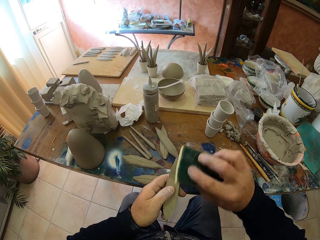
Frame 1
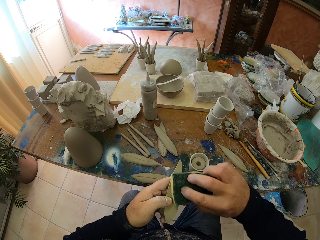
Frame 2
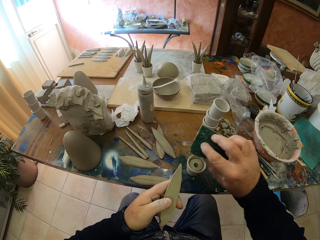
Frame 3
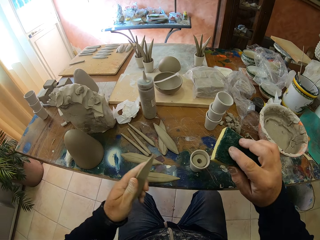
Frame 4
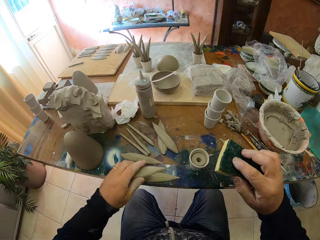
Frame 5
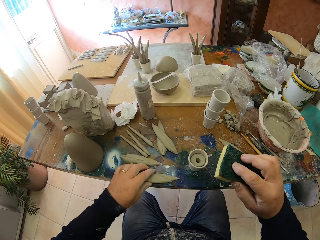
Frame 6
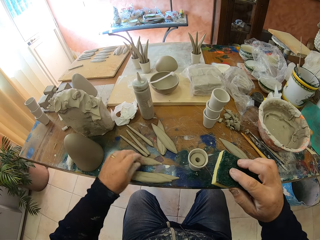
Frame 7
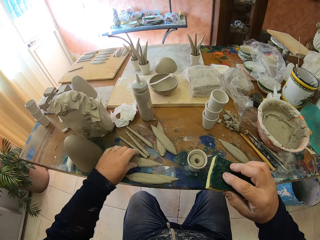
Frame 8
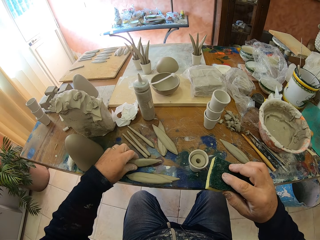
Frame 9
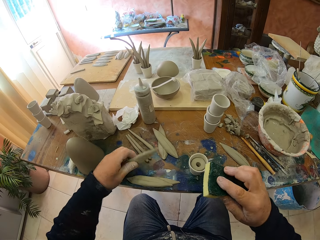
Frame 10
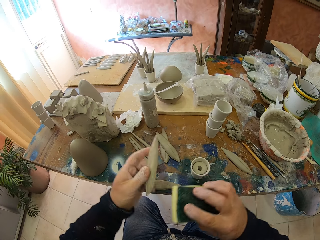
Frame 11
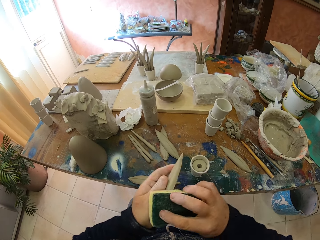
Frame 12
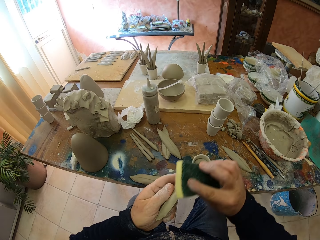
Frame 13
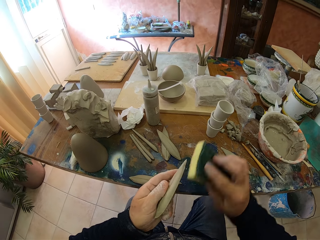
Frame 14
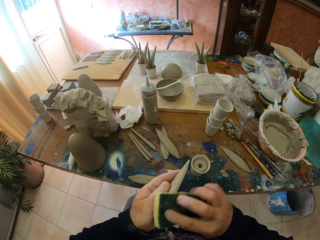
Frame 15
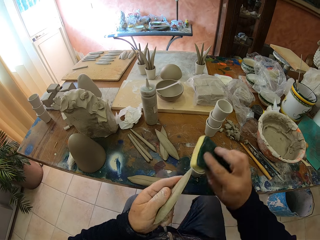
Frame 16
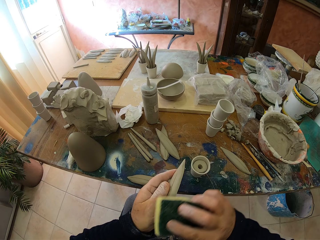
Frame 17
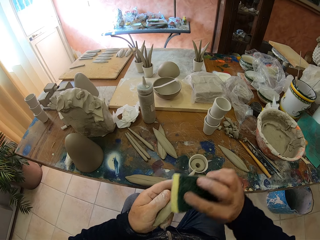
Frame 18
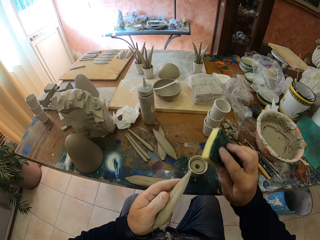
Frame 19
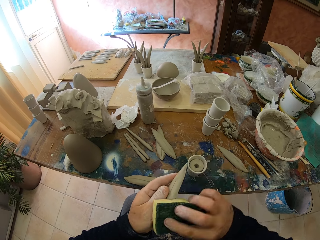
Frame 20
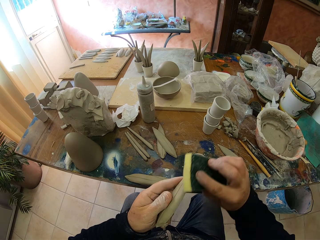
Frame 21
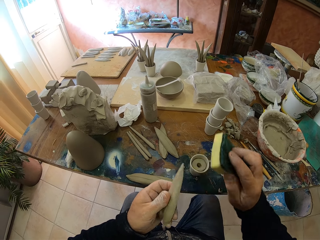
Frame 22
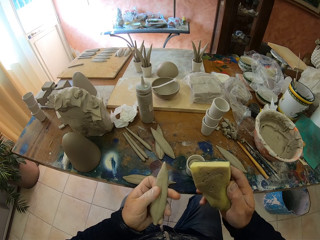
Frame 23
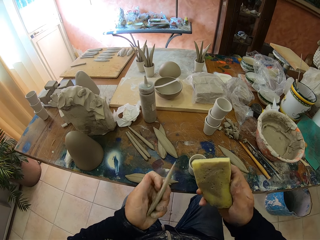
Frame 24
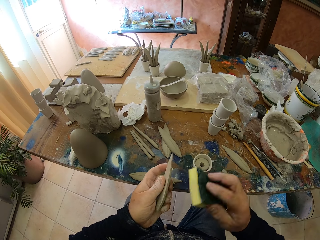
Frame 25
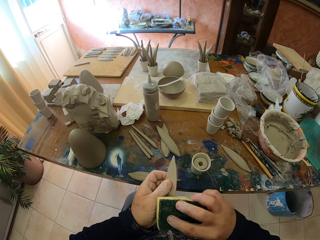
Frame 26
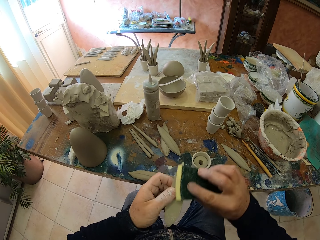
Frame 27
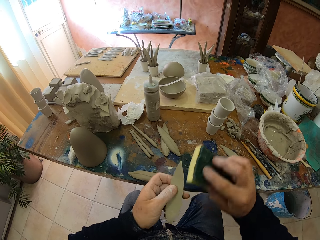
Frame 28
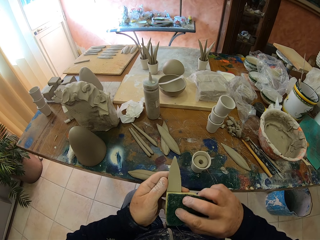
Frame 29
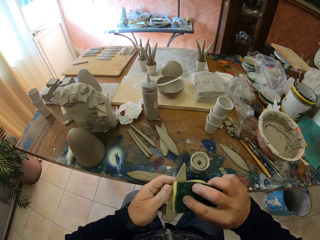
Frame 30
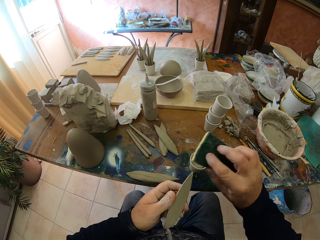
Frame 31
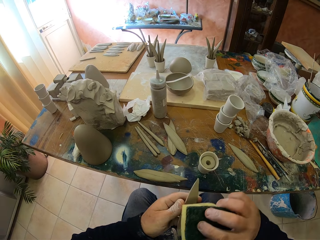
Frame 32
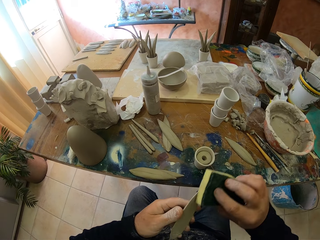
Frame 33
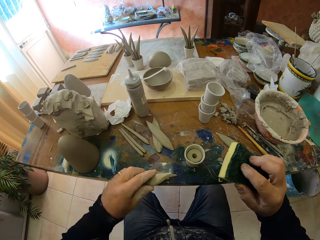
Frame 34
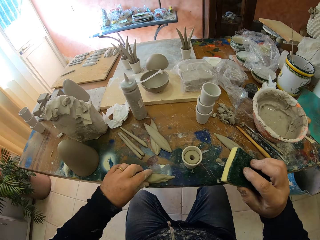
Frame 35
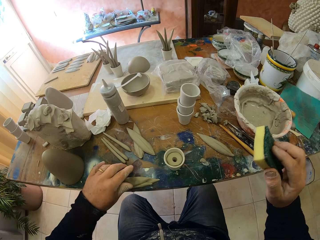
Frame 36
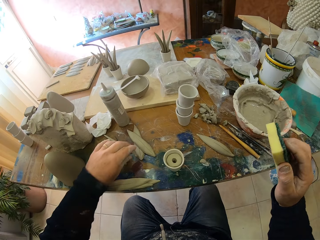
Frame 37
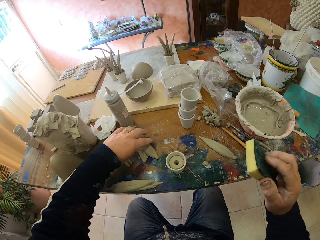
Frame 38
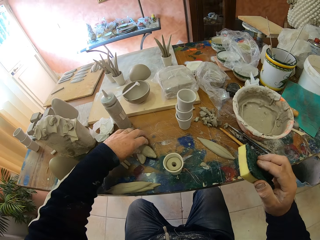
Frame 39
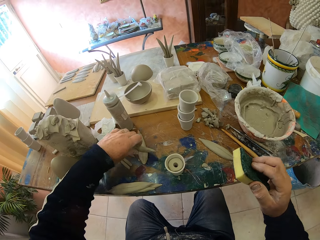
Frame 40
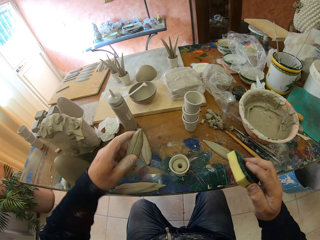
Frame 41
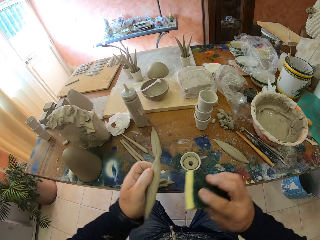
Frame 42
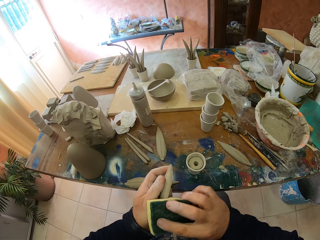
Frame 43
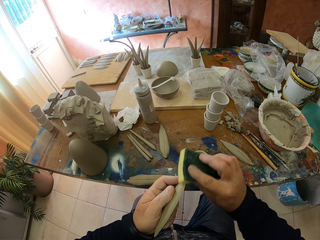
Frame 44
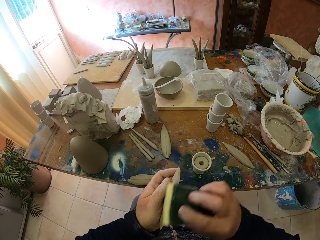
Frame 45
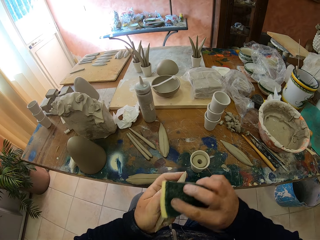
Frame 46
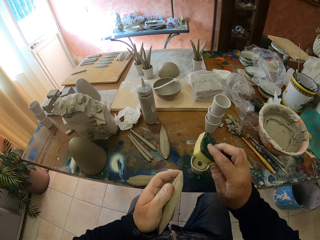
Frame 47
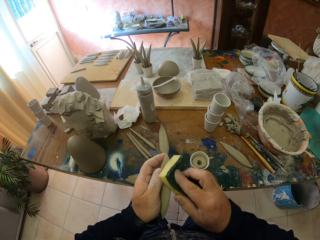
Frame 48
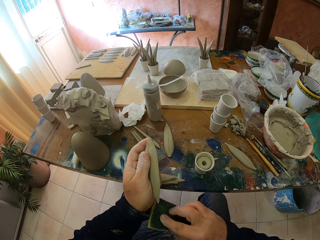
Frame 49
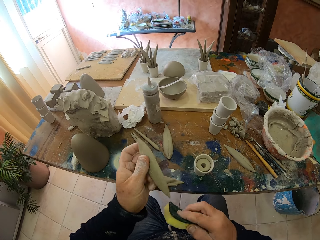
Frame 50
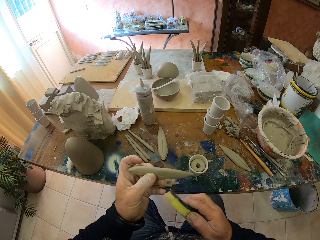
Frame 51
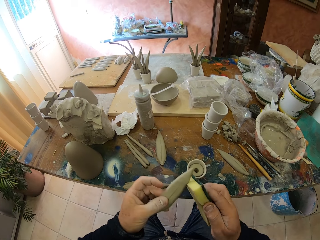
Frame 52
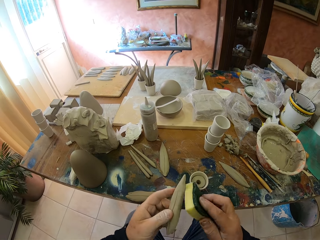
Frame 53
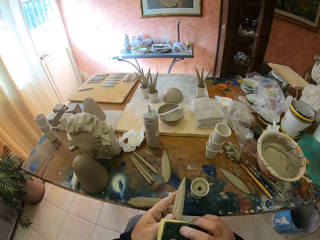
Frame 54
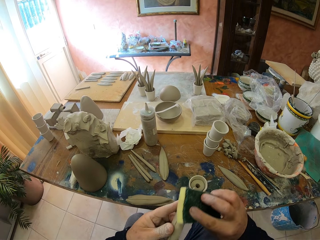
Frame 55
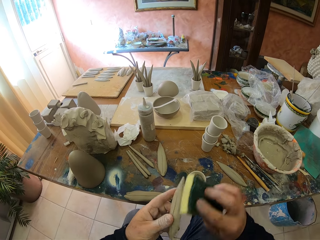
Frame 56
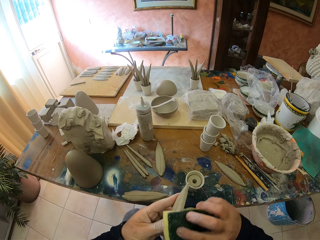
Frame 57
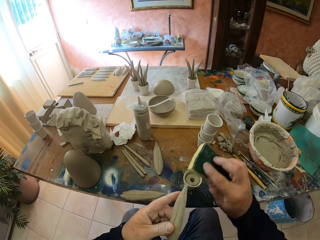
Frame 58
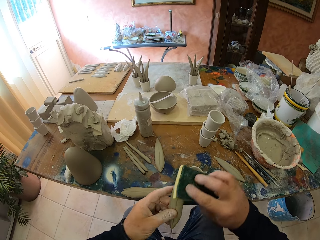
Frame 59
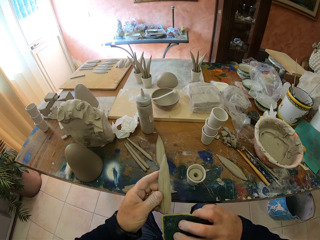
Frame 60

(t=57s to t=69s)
The camera wearer places the pottery on the table. They pick up the pottery on the table. They smoothen the pottery with the sponge. They place the pottery on the table. They pick up the pottery on the table. They smoothen the pottery with the sponge.

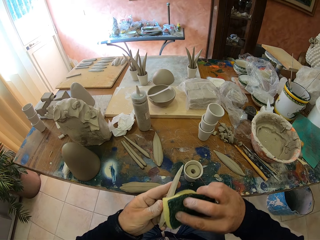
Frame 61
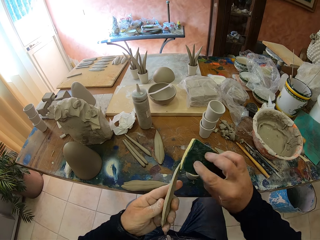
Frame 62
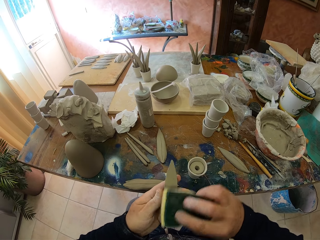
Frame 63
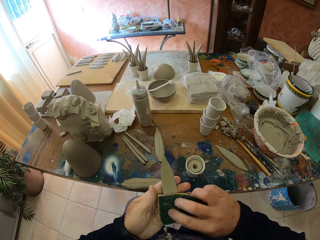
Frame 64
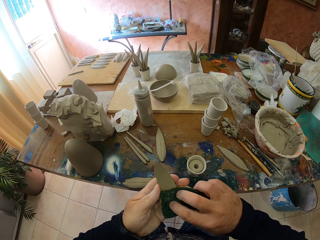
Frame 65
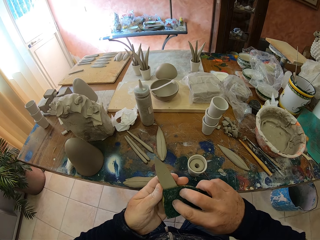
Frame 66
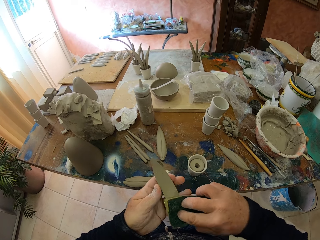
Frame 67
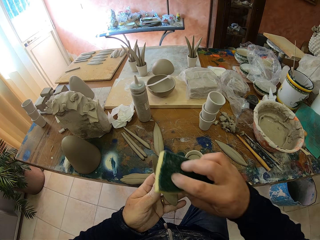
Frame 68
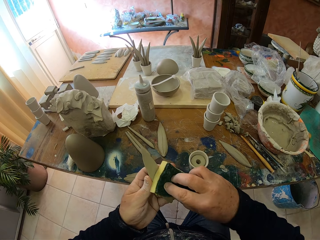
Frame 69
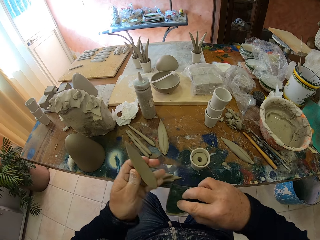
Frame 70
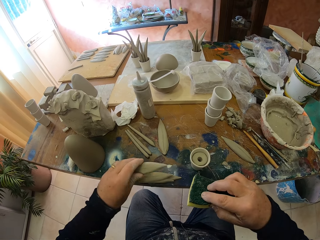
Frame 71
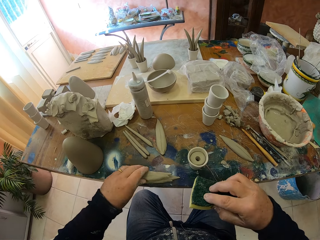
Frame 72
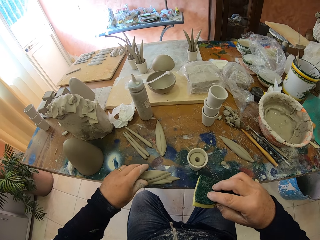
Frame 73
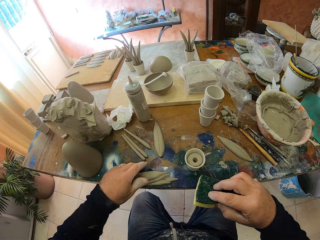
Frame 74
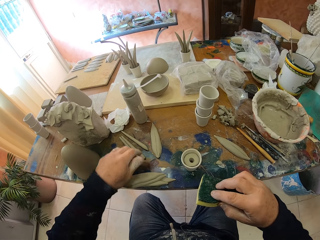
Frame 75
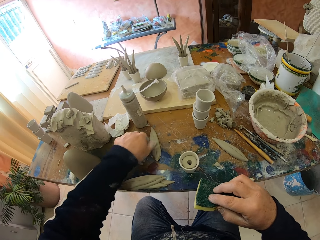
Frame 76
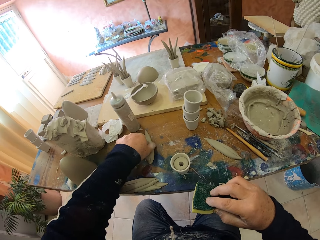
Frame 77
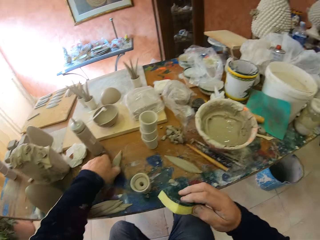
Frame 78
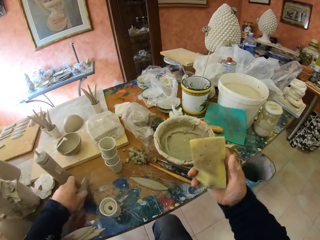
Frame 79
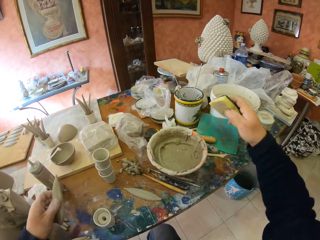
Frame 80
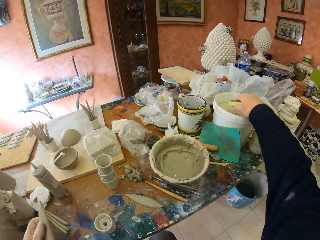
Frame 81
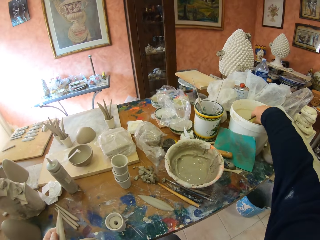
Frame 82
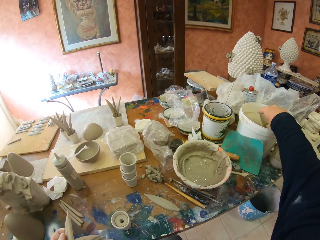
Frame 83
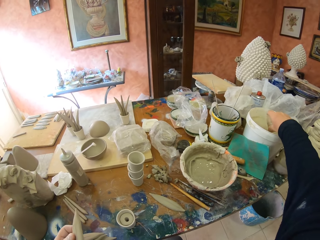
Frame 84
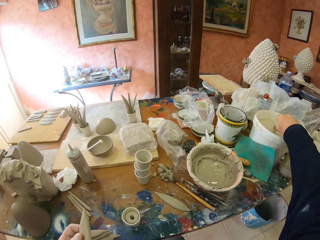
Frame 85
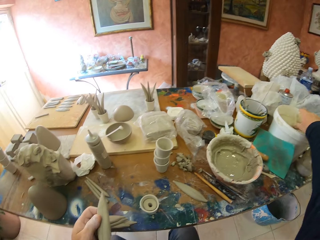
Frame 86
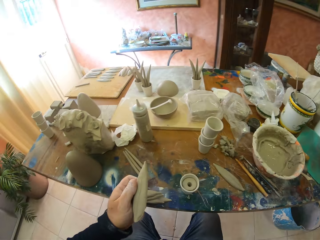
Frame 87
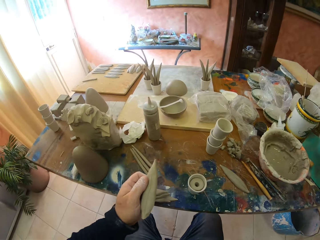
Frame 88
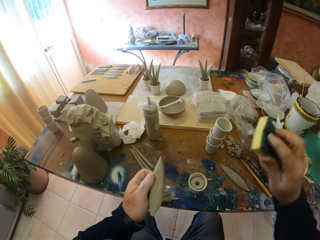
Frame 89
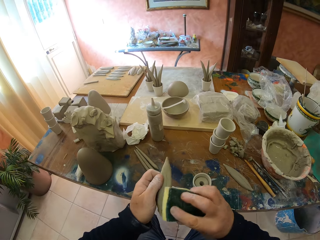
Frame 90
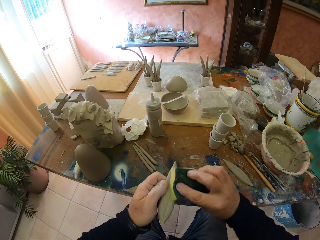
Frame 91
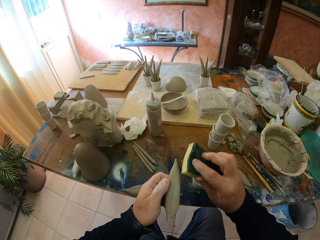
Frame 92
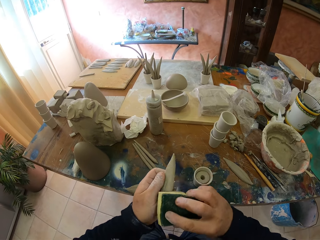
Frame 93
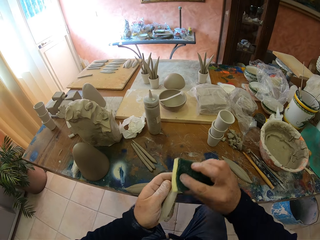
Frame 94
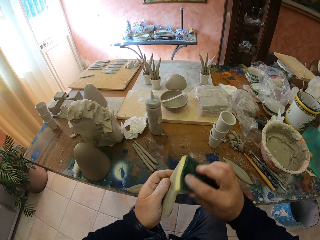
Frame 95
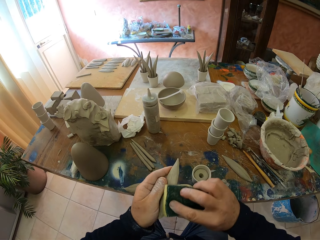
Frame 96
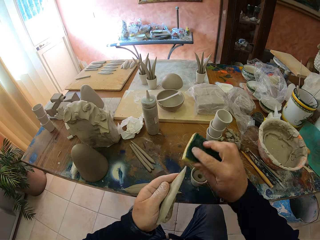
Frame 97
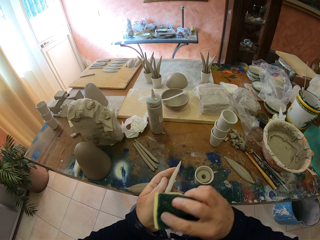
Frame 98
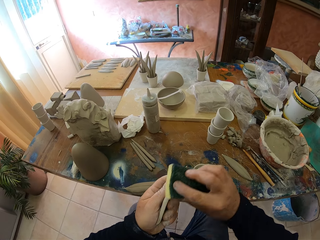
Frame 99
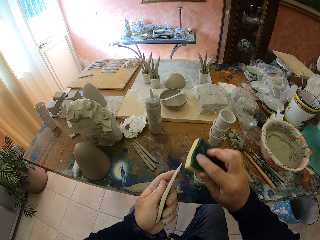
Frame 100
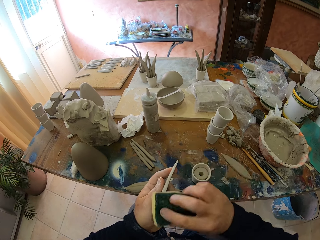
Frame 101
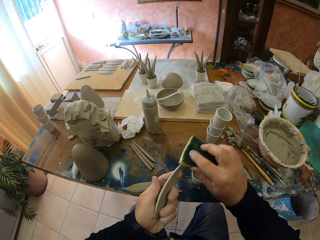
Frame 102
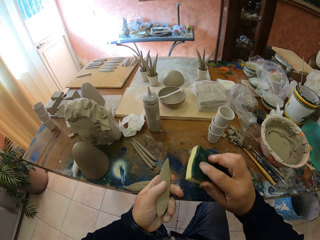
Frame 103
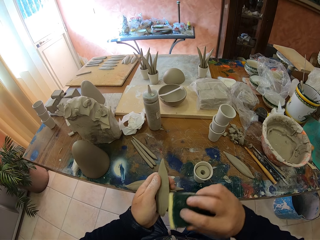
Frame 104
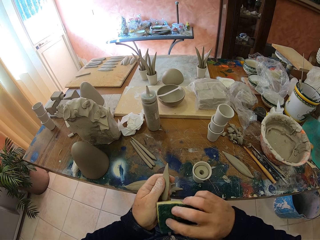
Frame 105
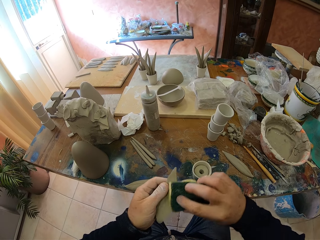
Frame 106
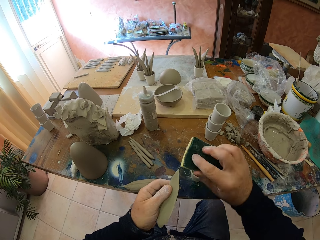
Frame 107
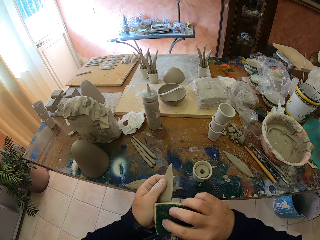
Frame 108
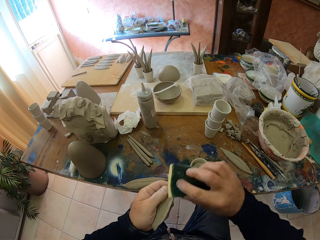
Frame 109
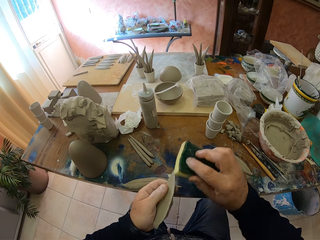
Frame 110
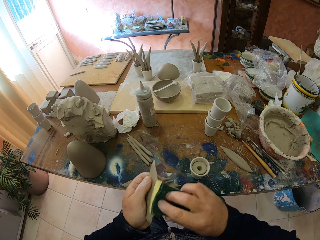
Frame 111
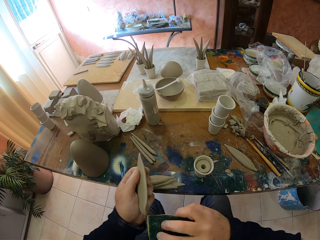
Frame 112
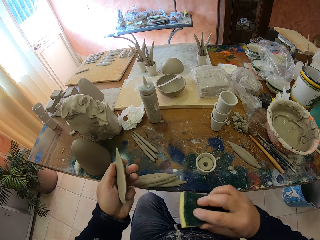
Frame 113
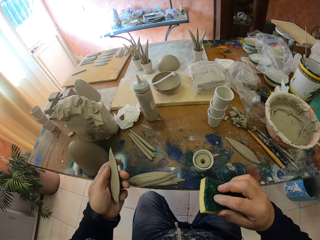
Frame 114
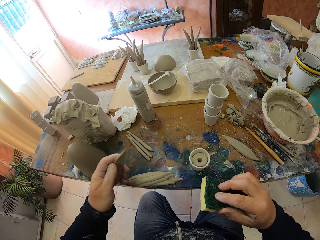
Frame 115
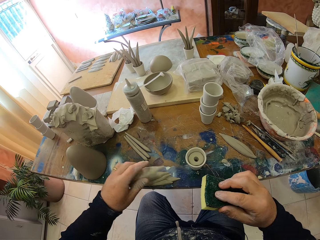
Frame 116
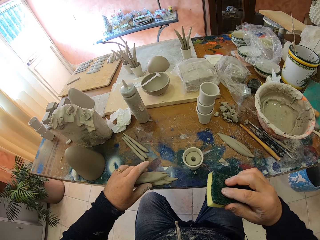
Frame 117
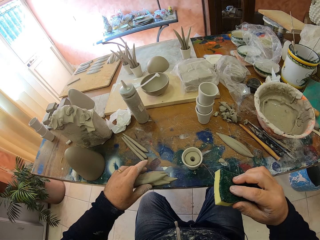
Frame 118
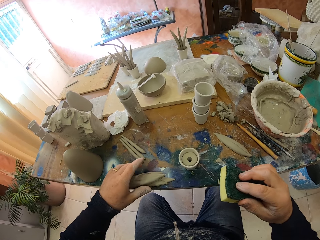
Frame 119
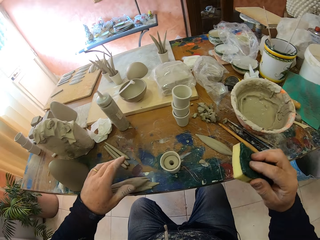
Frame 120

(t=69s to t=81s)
The camera wearer places the pottery on the table. They pick up the pottery on the table. They dip the sponge in the glaze in the bucket. They smoothen the pottery with the sponge. They place the pottery on the table.
